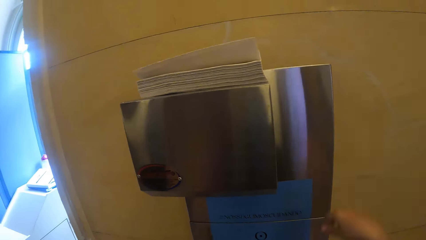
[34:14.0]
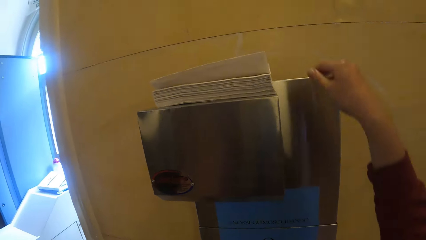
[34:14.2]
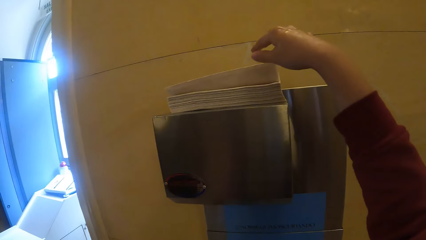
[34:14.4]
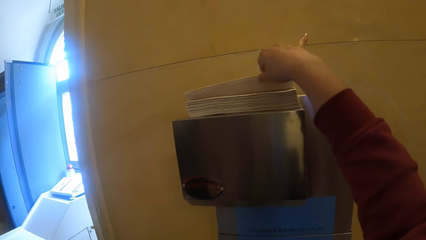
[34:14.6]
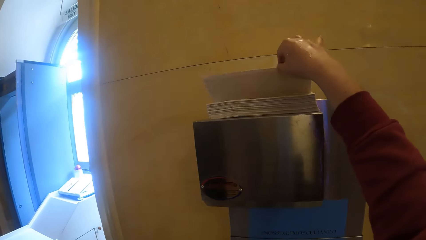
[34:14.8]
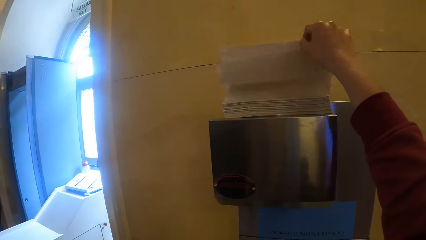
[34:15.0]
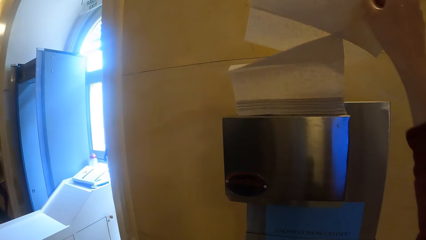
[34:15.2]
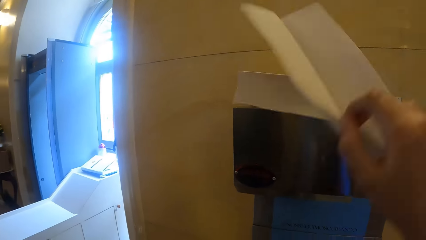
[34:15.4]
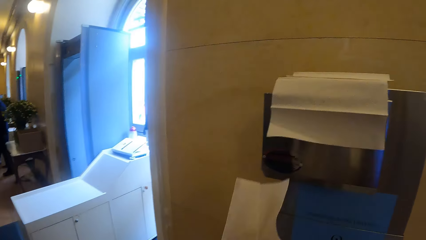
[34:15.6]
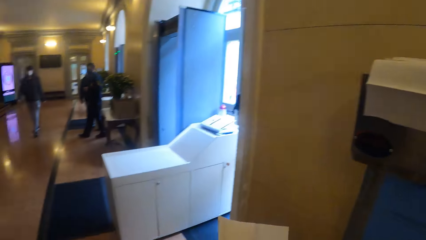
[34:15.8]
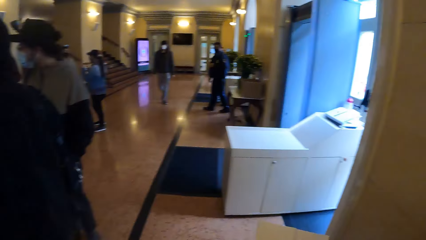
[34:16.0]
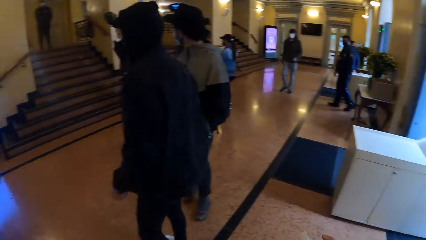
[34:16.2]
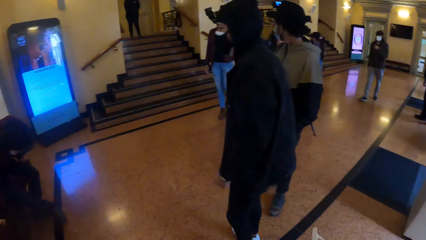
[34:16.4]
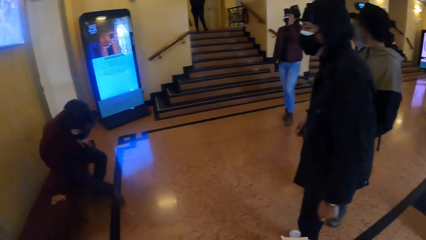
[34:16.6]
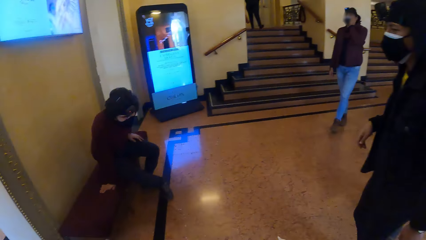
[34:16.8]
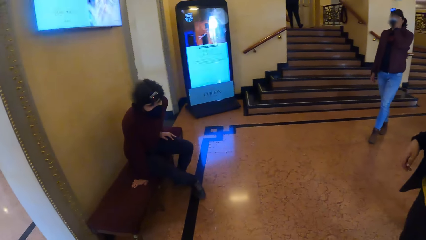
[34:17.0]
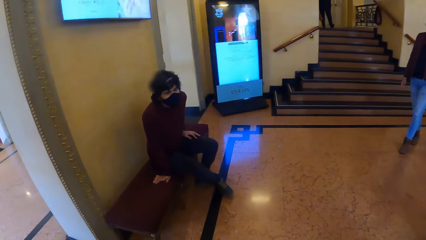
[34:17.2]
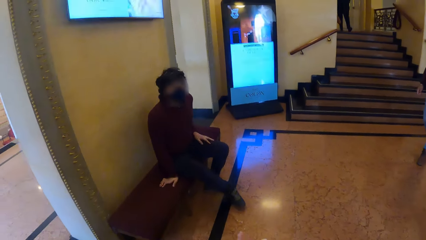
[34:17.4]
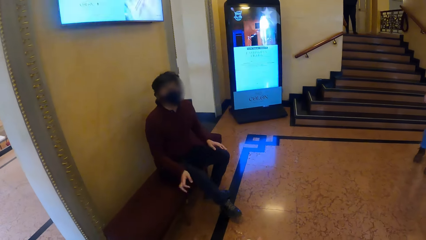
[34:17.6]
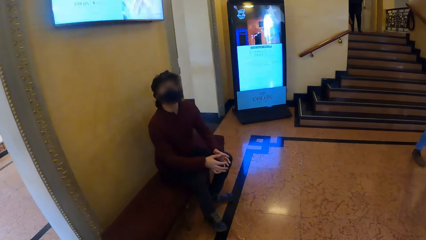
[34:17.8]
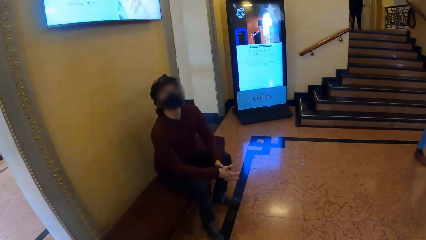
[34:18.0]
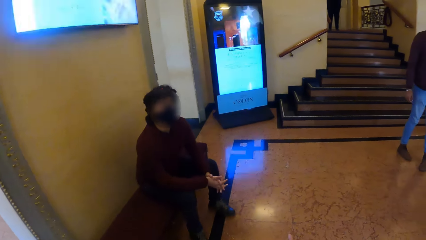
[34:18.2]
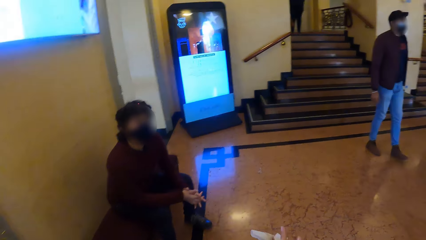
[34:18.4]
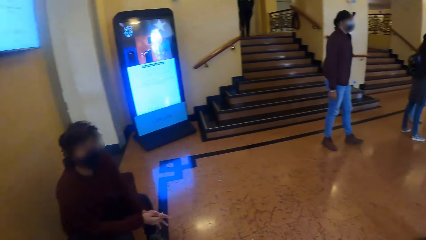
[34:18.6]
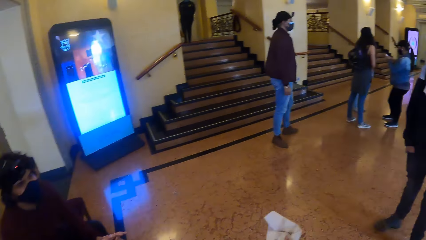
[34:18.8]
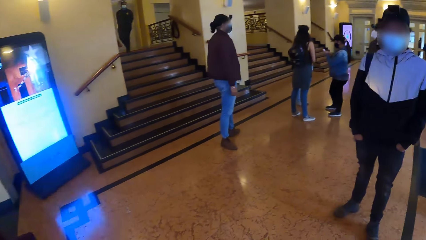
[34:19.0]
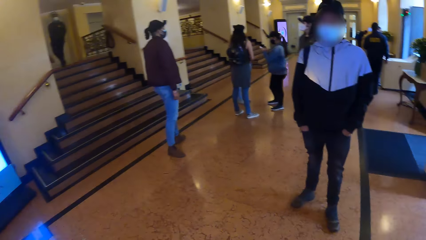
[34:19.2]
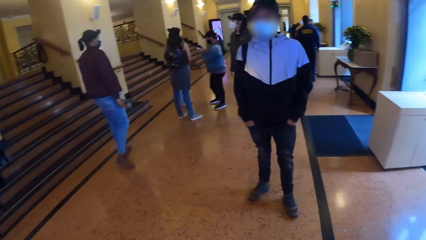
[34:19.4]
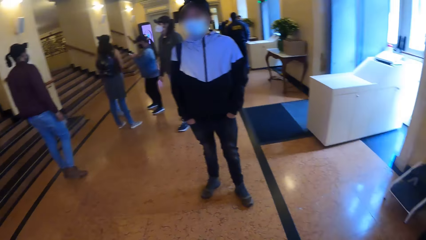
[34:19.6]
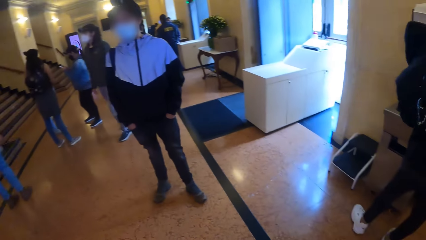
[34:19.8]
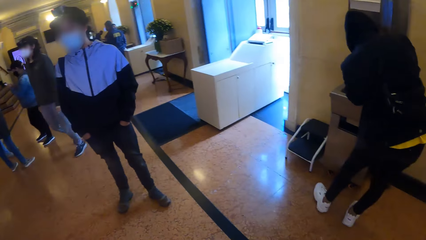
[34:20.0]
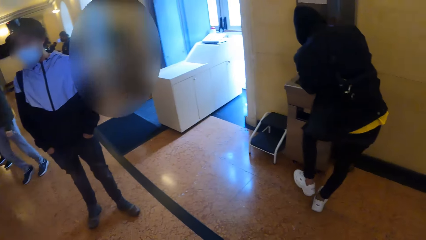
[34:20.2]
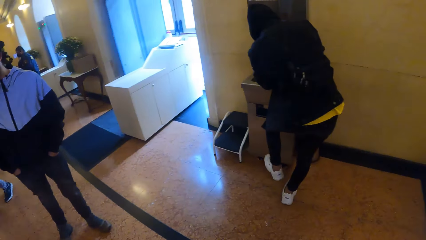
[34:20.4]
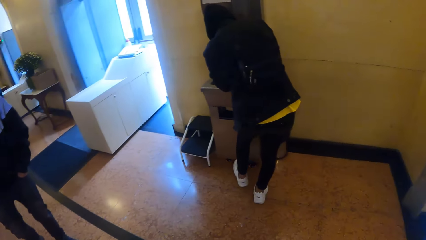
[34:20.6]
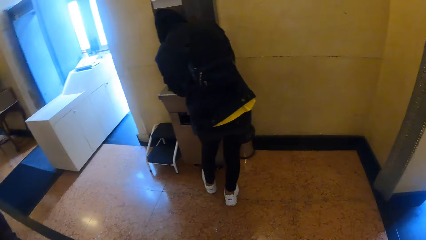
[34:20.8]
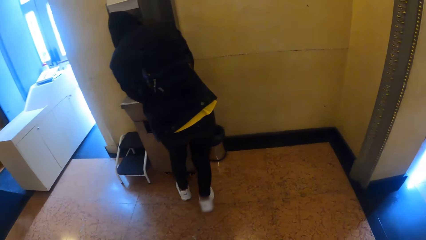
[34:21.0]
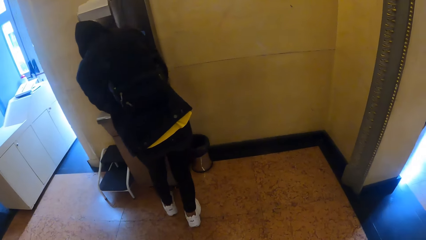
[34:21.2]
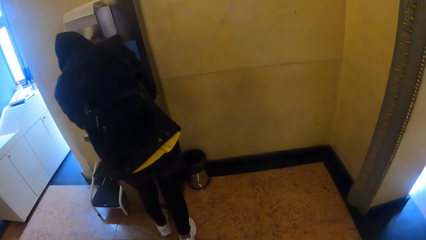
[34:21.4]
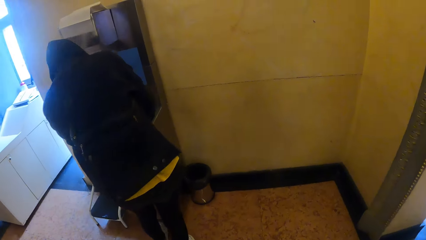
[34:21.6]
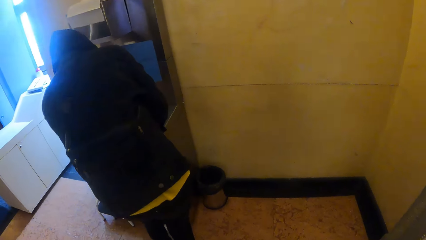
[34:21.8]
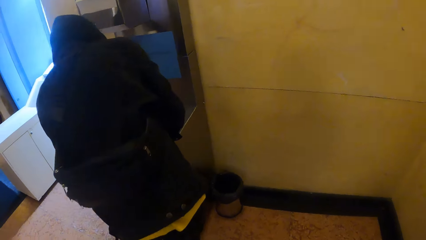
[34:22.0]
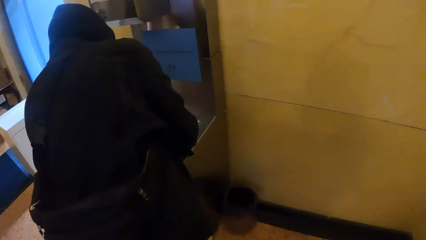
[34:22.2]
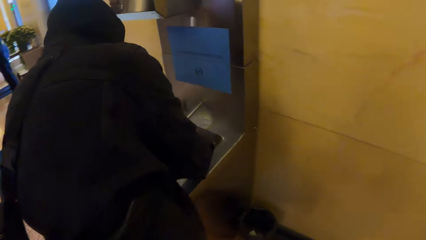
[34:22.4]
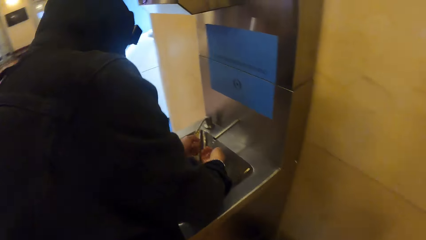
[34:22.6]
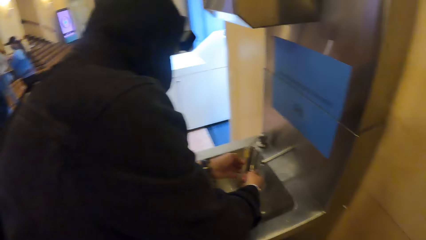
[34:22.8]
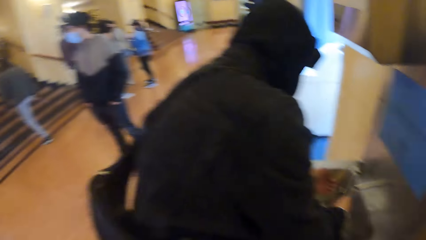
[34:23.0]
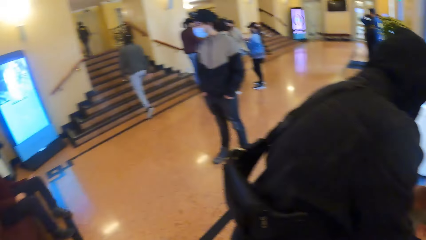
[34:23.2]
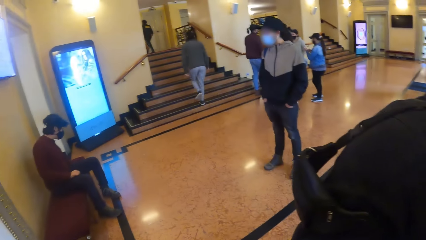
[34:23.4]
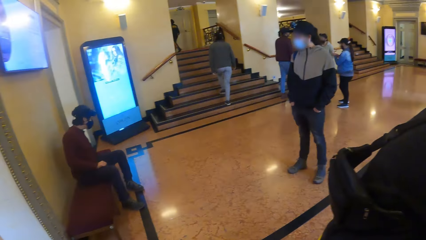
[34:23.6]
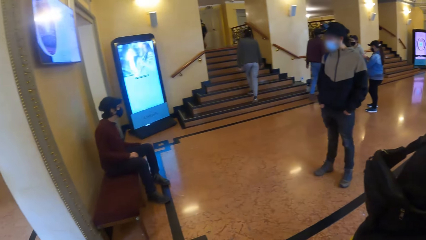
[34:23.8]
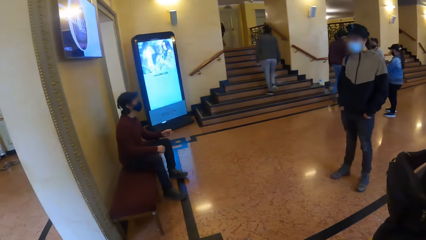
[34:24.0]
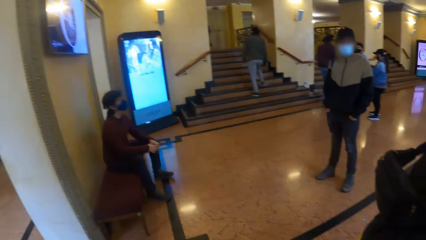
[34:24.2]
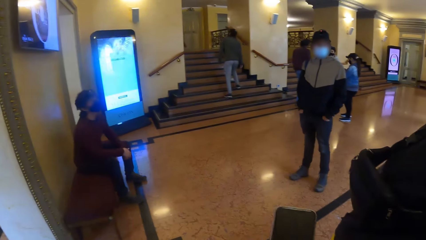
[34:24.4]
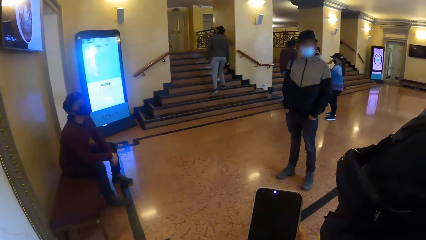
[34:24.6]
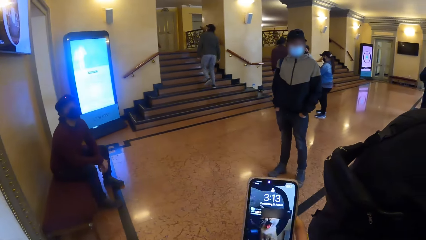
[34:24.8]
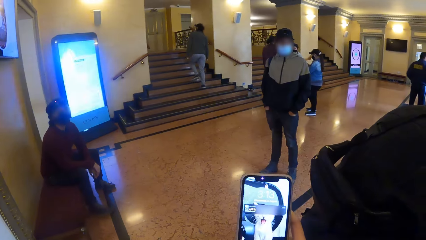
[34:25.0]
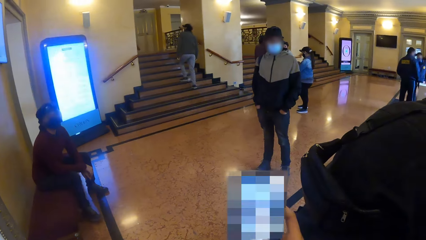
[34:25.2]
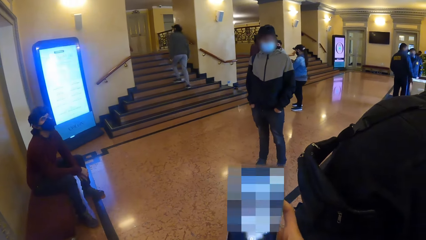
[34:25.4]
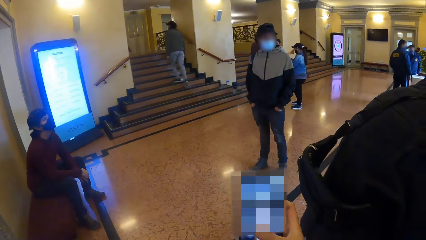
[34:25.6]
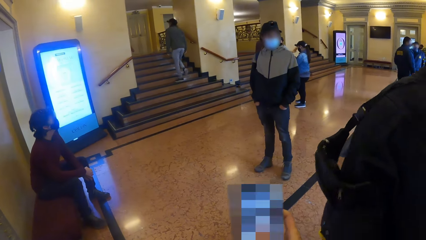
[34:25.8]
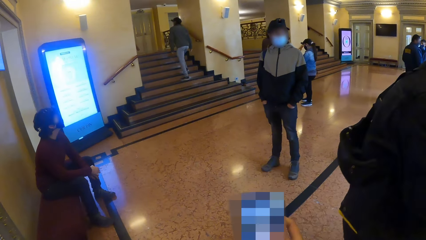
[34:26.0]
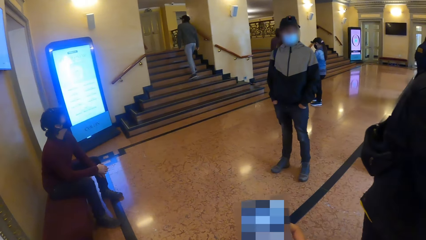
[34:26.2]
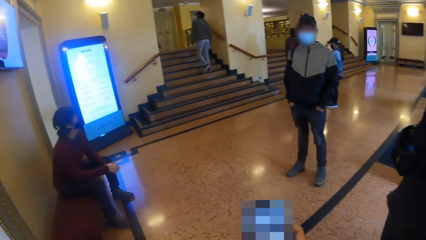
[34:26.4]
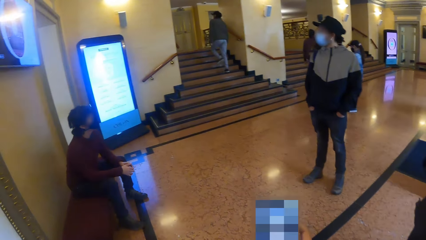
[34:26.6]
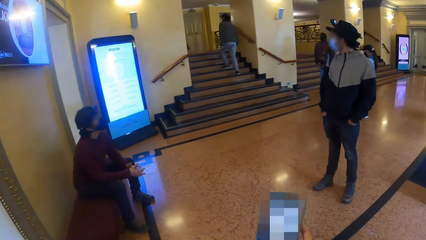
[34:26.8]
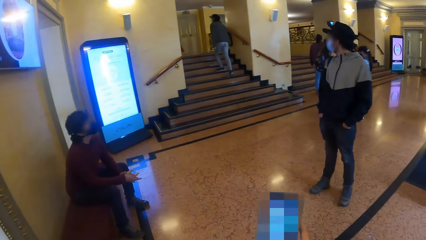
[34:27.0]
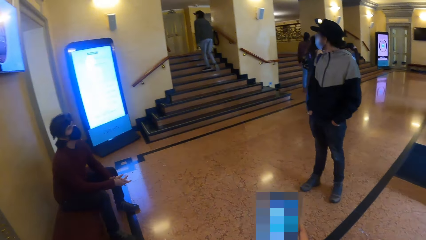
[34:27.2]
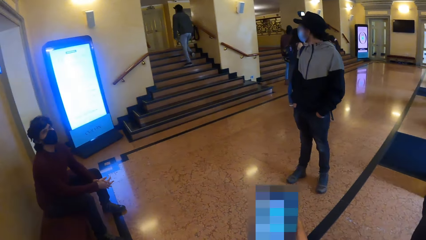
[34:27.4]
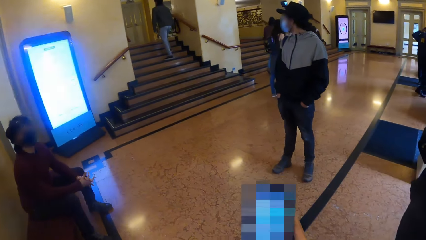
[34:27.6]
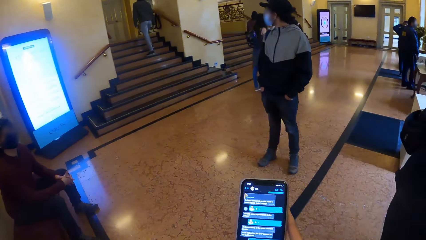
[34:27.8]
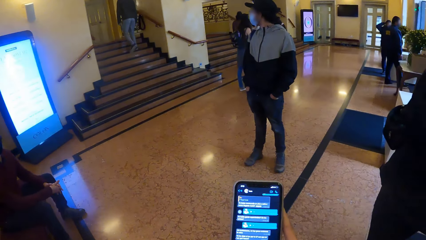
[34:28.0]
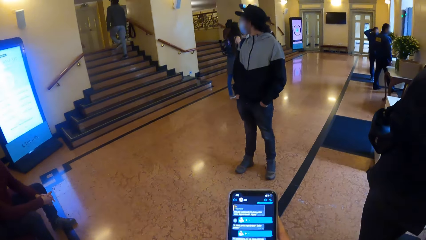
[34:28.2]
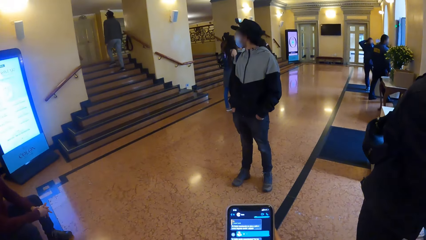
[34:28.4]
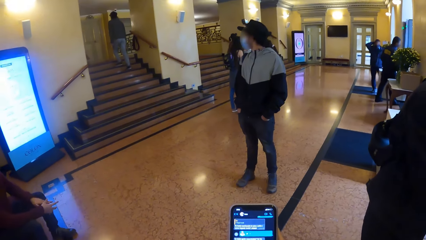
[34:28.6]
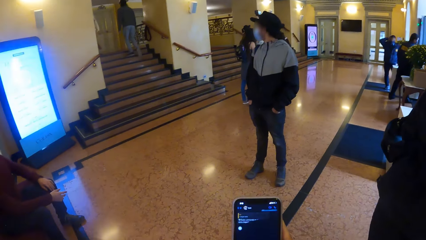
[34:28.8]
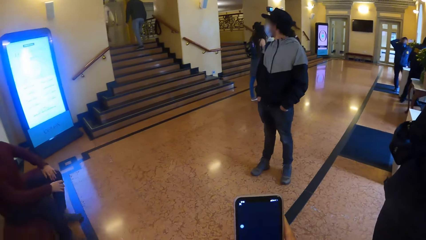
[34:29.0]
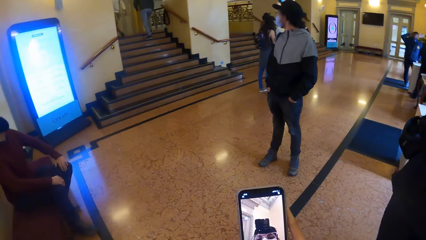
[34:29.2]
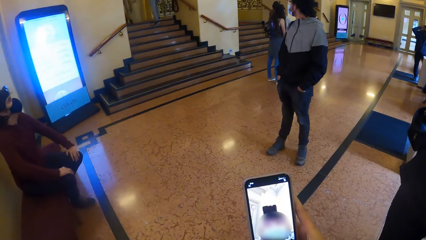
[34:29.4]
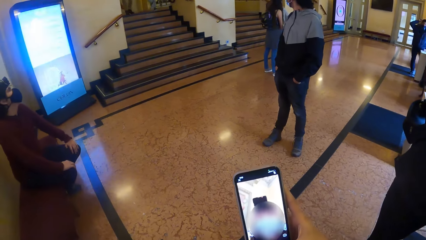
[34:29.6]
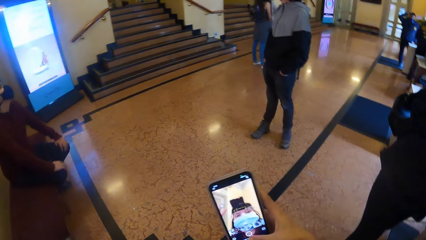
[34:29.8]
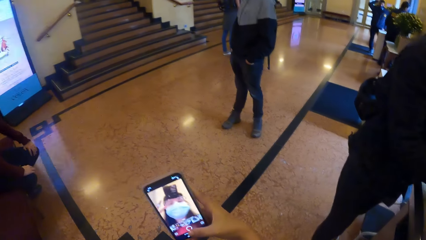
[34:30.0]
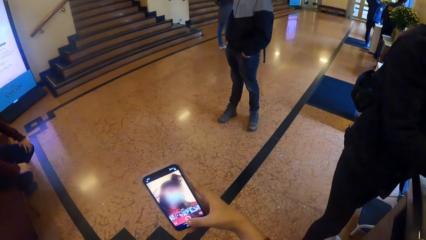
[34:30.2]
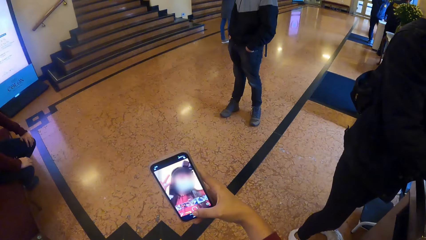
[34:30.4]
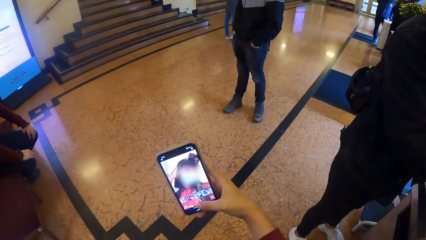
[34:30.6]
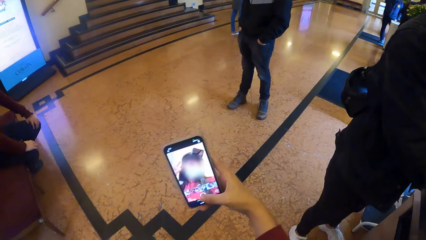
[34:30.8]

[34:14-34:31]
The camera wearer picks a paper towel from the sink with her right hand. She wipes both hands with the paper towel. A man sits on a bench on the floor. The camera wearer looks around. Another man steps on a lever on the sink with his left hand. The other man rinses both hands with water from the tap on the sink. A third man climbs the stairs. The camera wearer operates the phone with her right hand.
